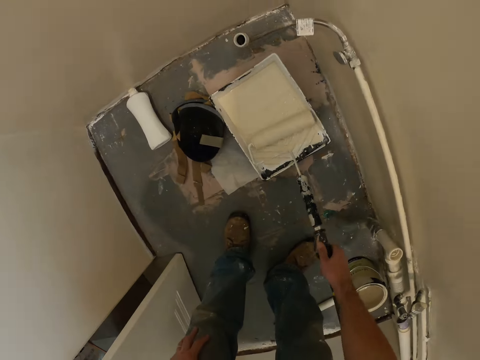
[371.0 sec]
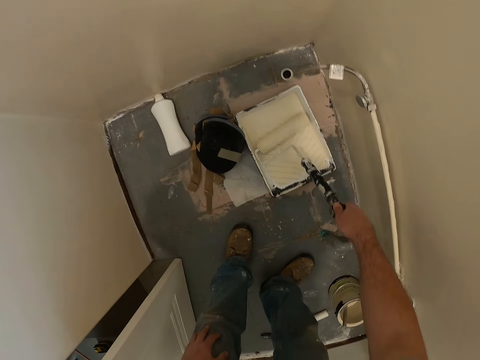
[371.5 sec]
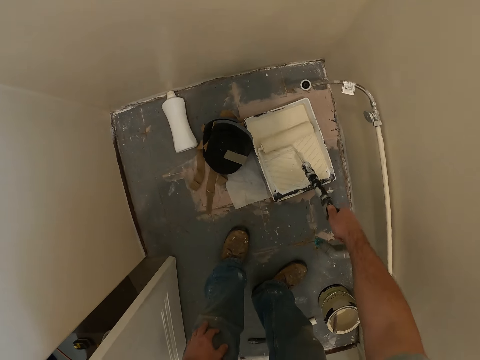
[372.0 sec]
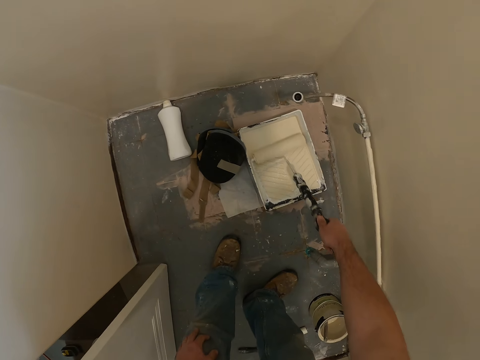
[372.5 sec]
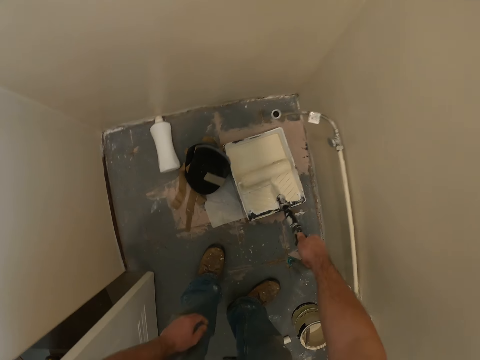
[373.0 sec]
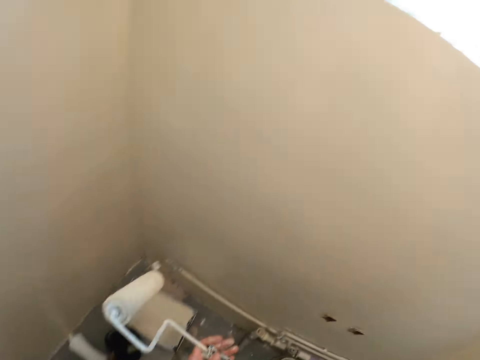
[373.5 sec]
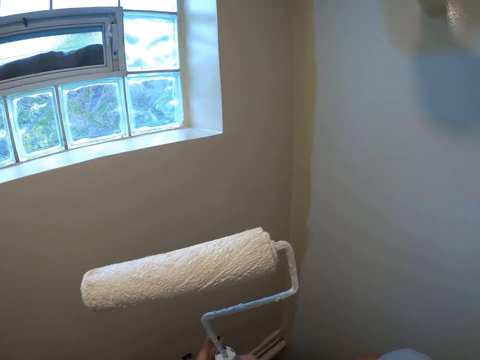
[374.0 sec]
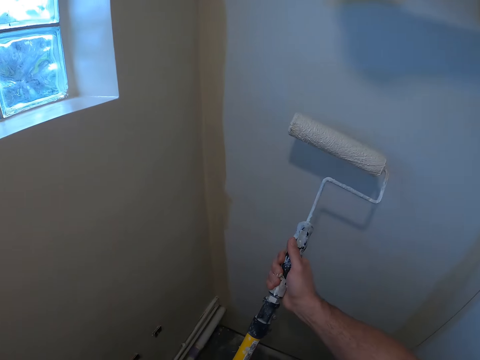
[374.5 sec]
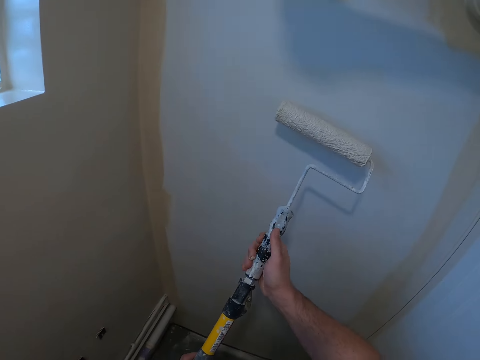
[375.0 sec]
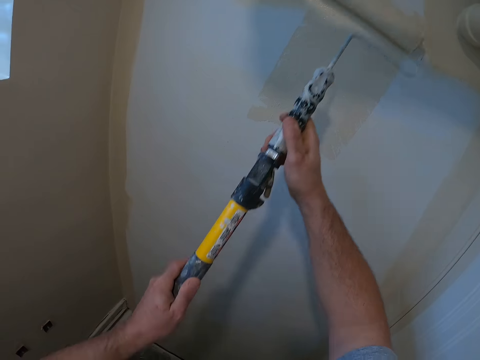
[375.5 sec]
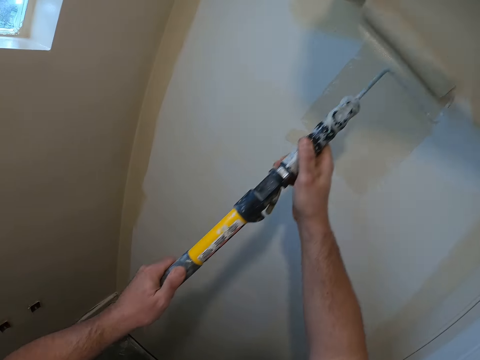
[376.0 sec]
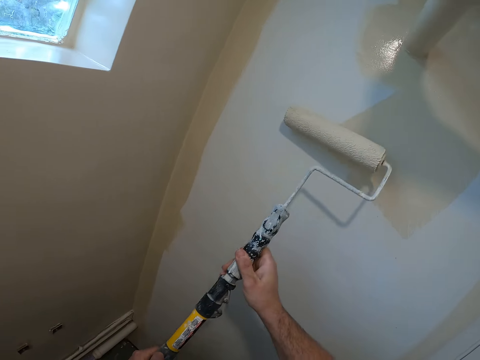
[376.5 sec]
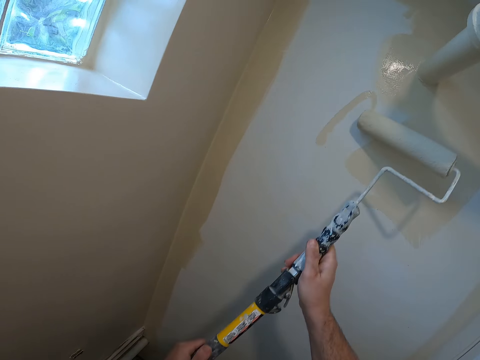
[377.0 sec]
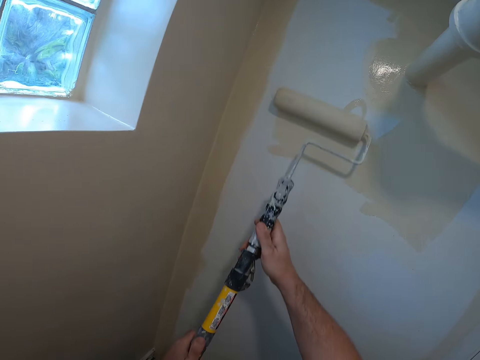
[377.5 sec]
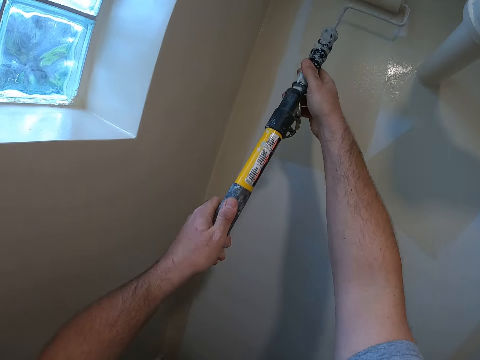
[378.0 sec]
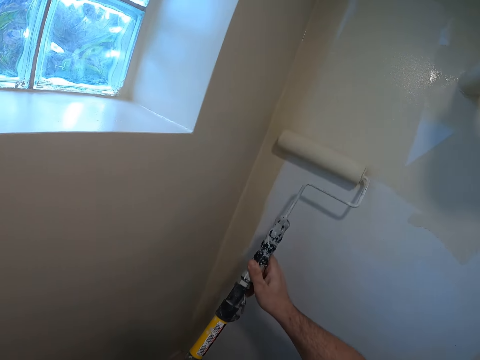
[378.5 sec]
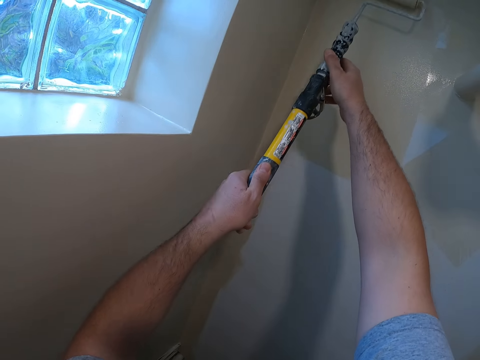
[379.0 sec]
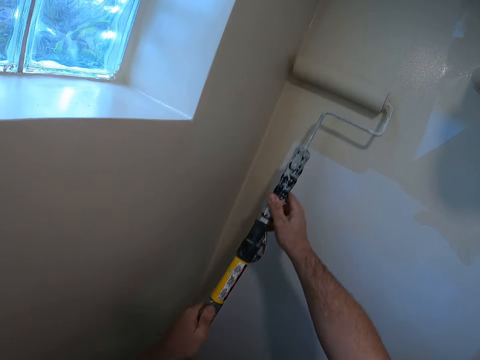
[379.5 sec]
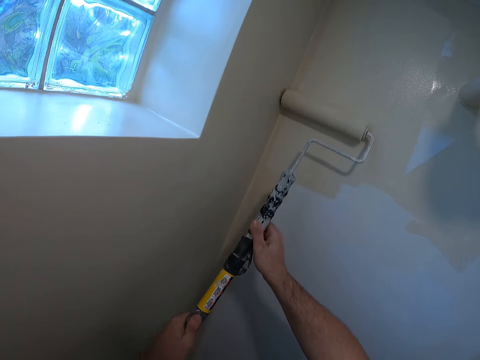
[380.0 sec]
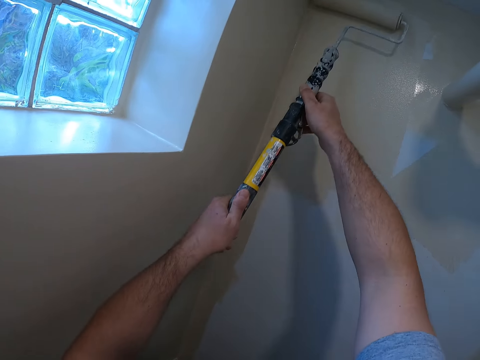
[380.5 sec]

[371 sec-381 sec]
The camera wearer picks a paint roller or wall painting brush from a paint tray. They paint the wall with the paint roller or brush.

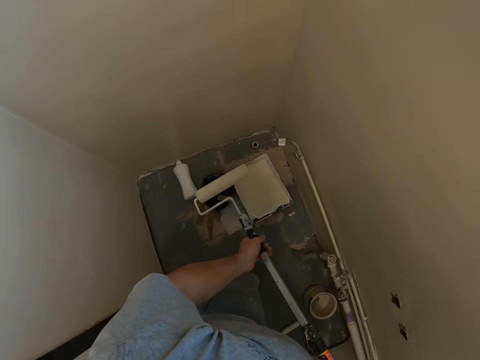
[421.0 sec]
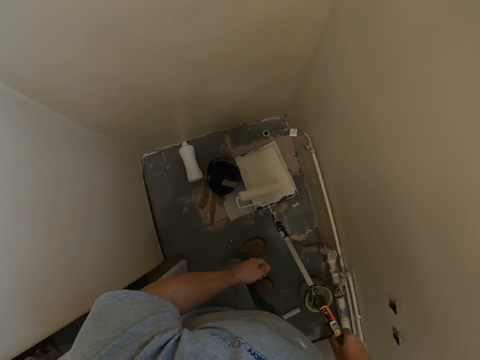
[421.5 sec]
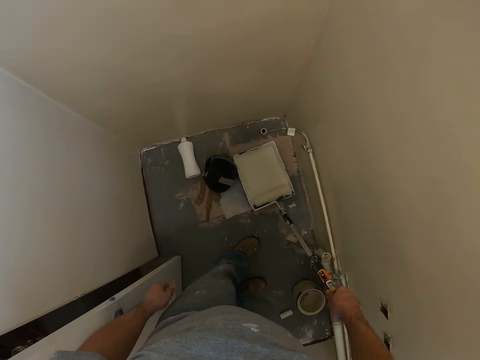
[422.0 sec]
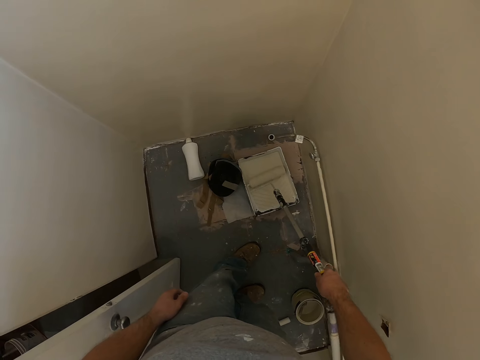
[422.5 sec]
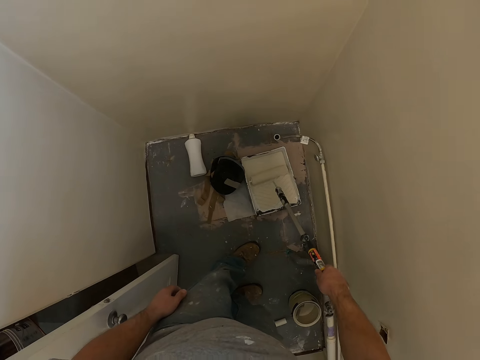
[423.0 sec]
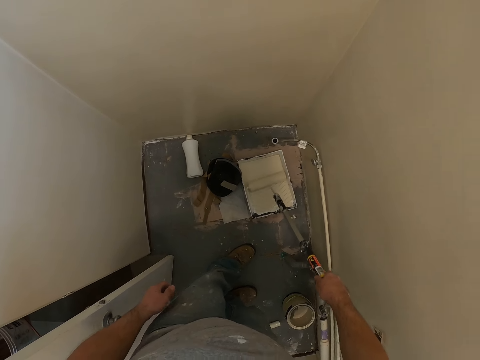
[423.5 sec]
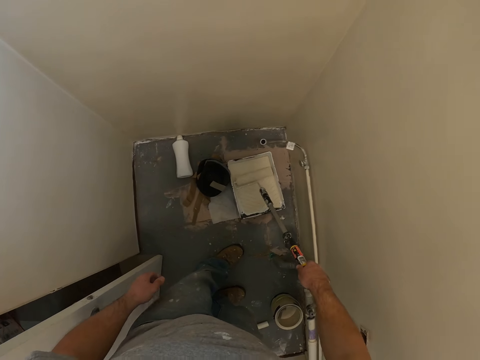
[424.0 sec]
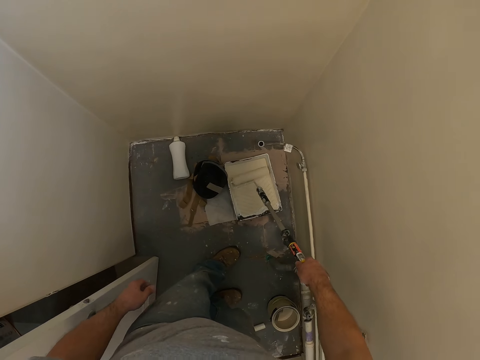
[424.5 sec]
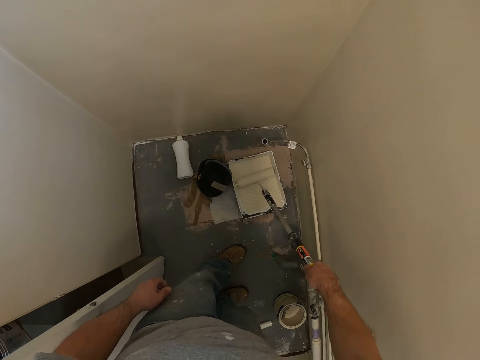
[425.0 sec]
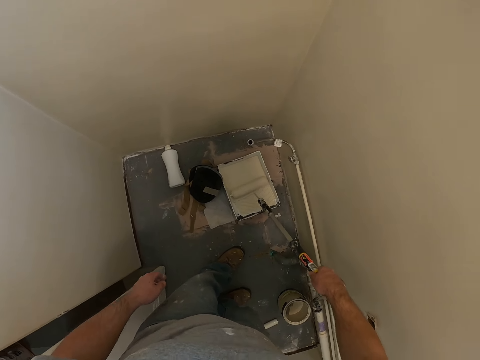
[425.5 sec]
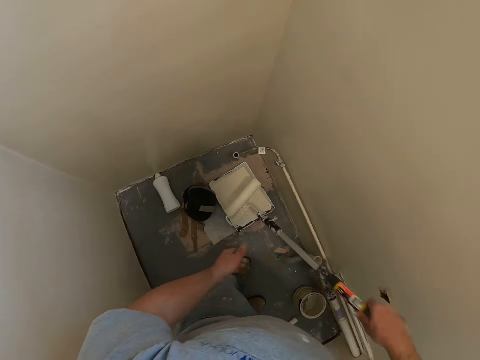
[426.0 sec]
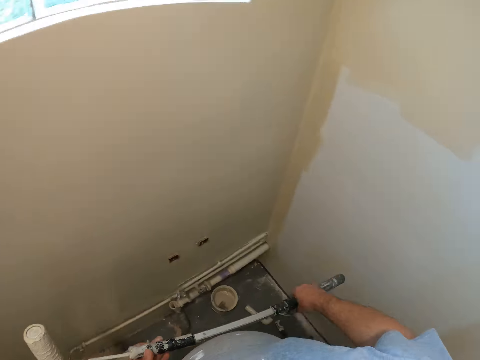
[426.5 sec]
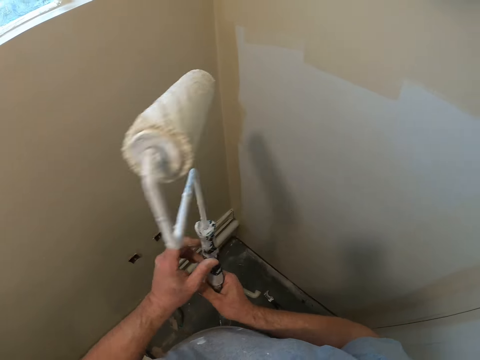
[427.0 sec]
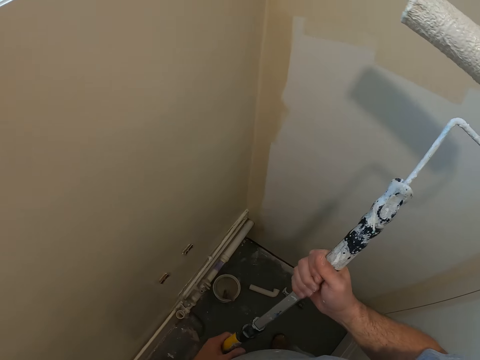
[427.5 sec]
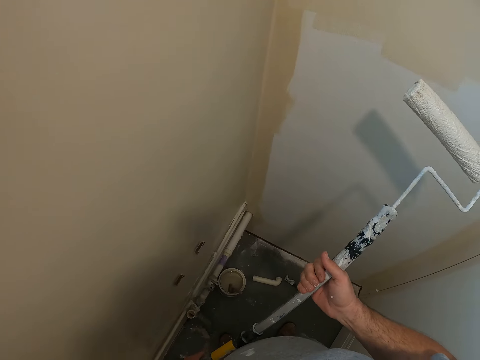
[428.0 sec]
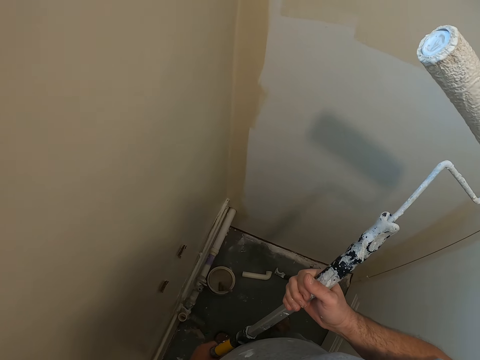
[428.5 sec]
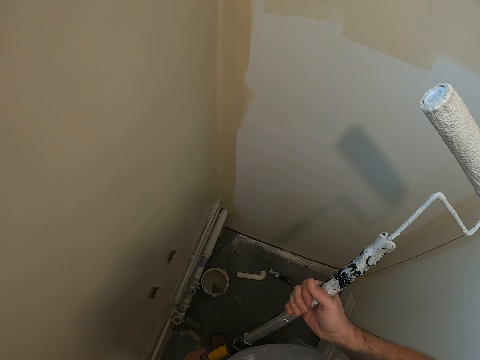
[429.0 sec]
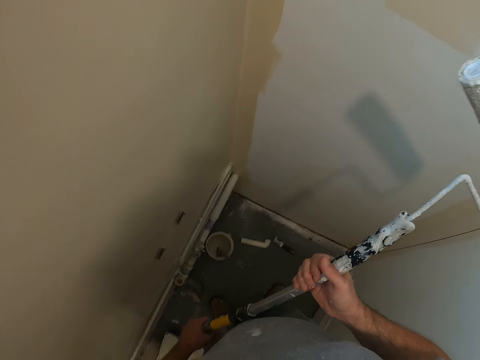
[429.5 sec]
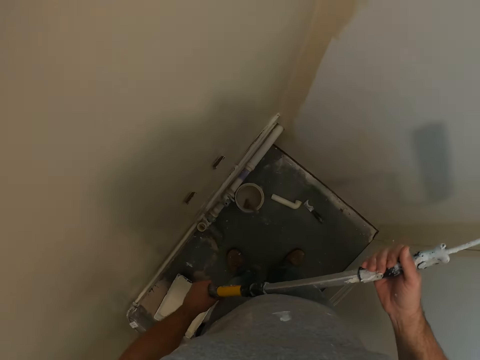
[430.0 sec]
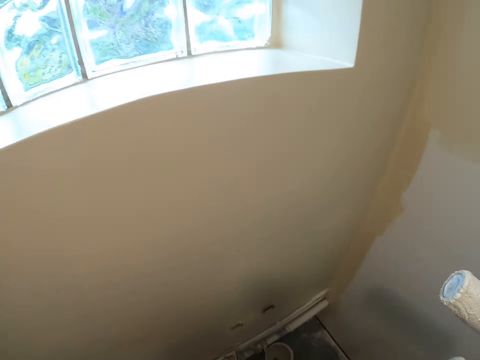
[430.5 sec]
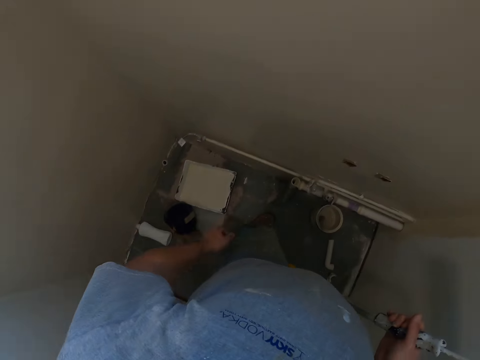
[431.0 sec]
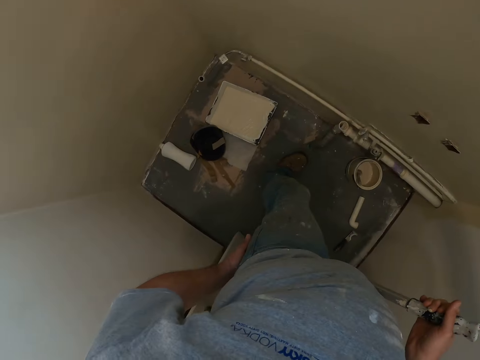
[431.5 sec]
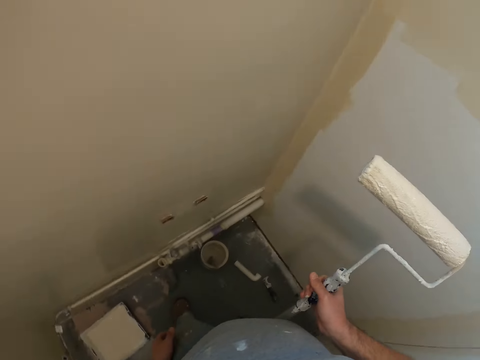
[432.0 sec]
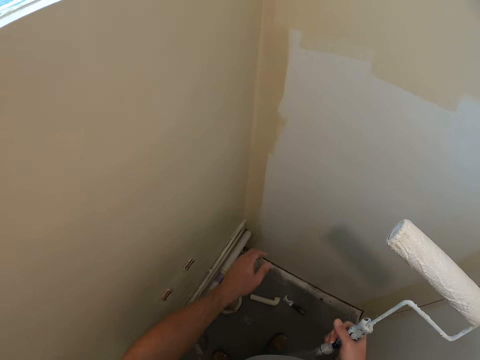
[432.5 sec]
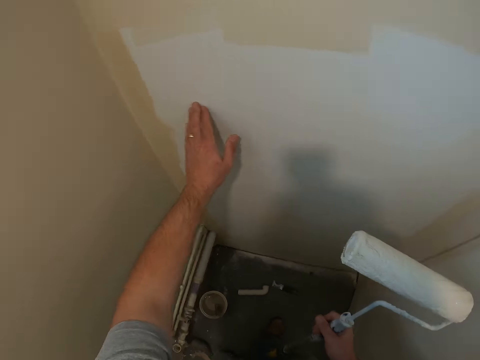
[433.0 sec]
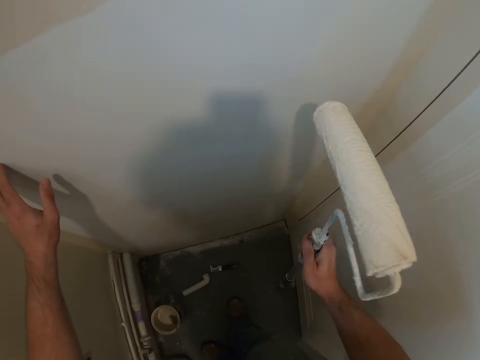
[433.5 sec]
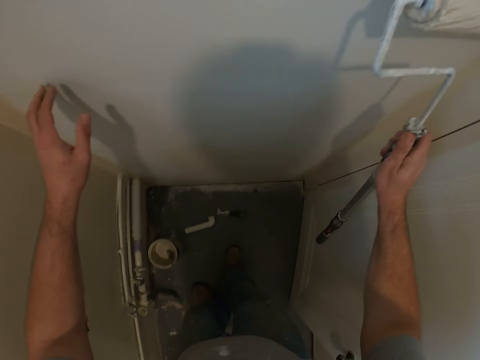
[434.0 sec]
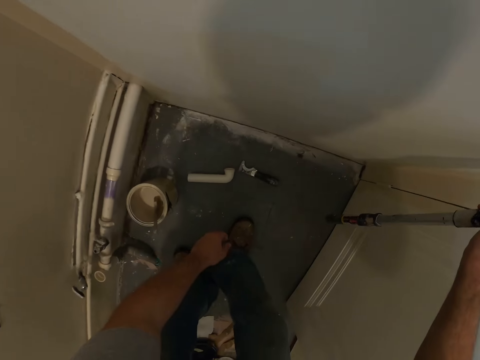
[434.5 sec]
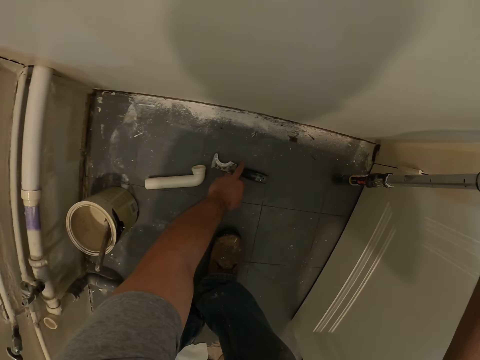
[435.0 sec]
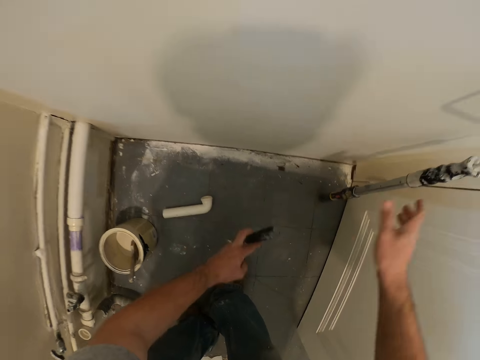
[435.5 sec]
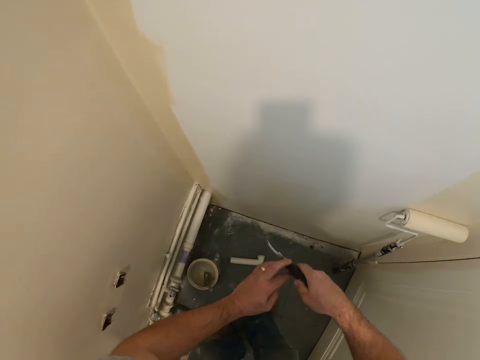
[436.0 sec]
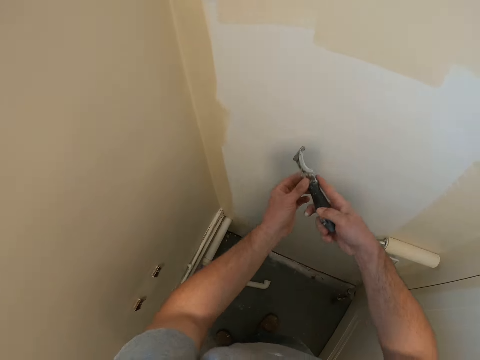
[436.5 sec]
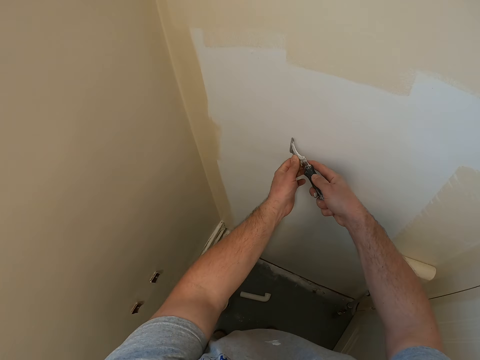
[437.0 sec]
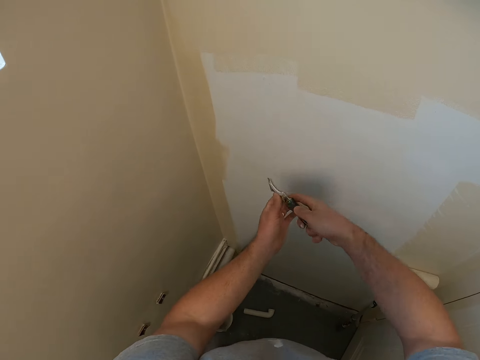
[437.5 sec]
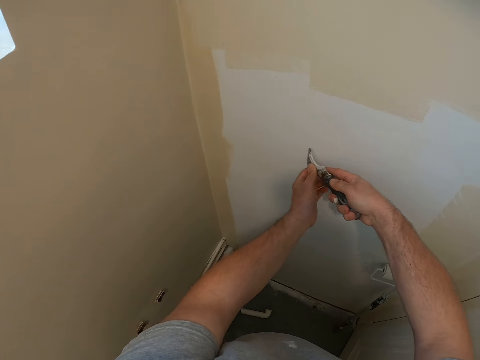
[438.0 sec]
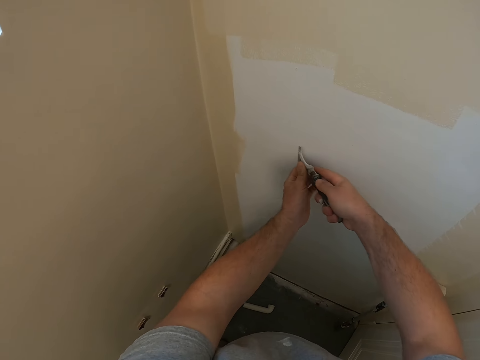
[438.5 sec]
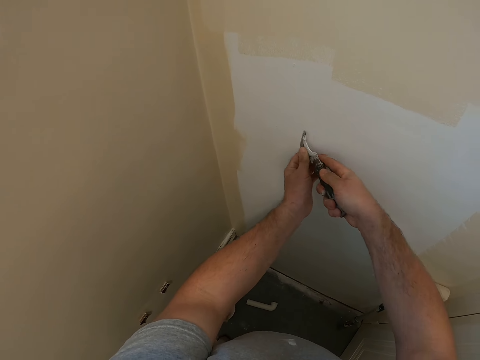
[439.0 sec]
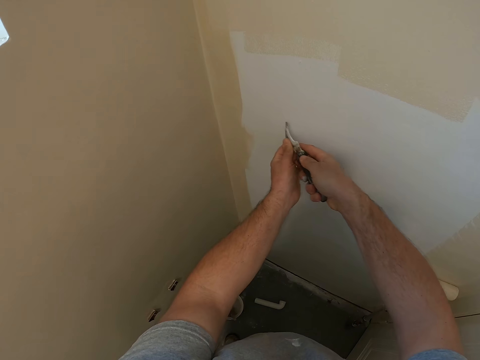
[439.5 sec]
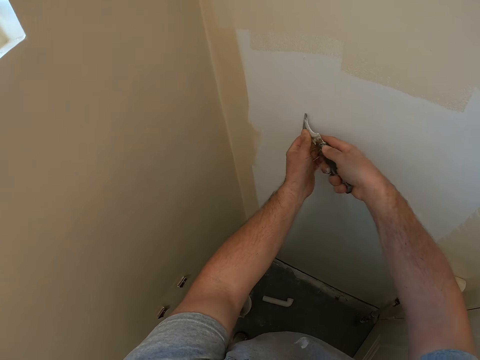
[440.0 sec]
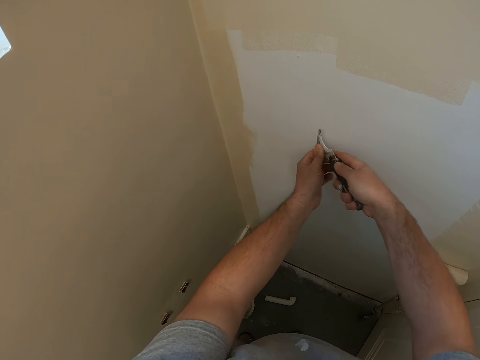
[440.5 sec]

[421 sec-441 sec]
The camera wearer dips the paint roller or brush into a paint tray. They stare at the wall. They look around the room. They drop the brush against the wall. They pick the wall scraping tool from the floor. They use the wall scraping tool to scrape the wall.
